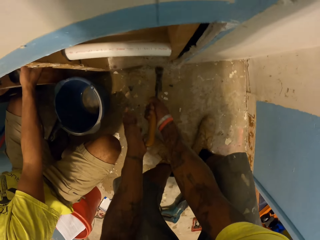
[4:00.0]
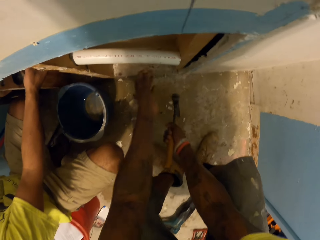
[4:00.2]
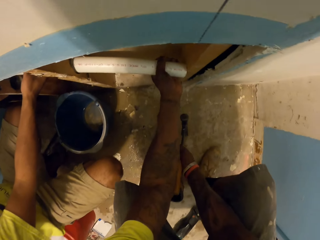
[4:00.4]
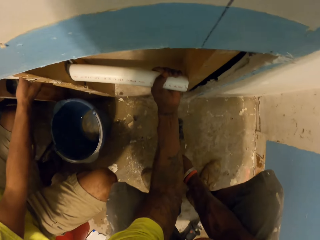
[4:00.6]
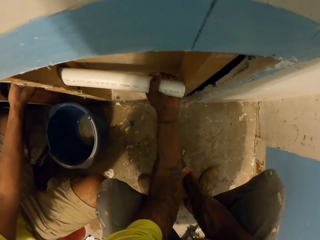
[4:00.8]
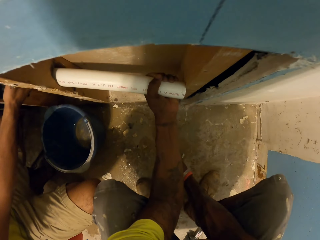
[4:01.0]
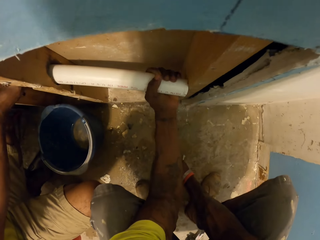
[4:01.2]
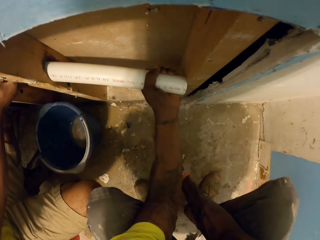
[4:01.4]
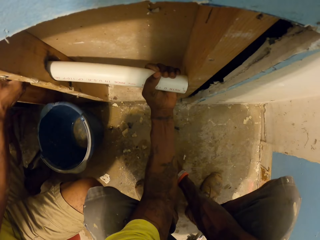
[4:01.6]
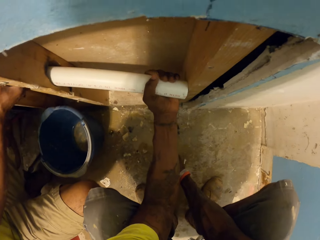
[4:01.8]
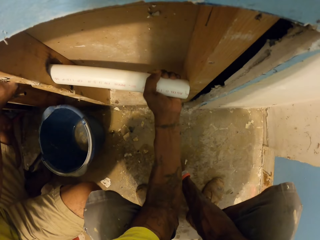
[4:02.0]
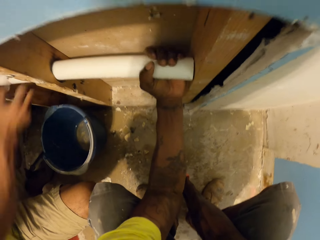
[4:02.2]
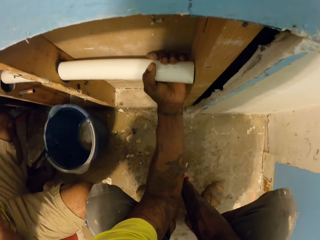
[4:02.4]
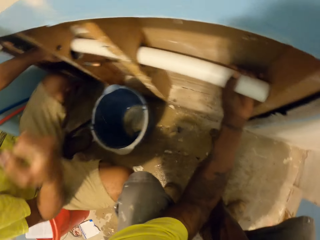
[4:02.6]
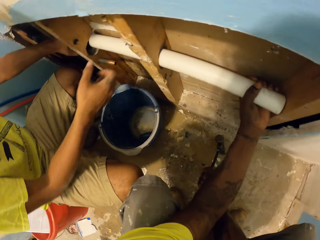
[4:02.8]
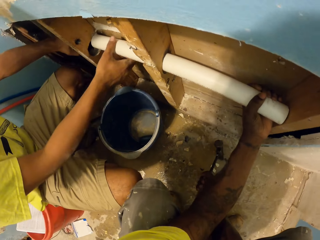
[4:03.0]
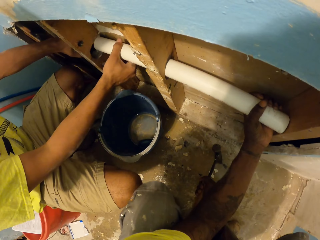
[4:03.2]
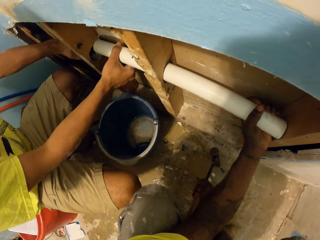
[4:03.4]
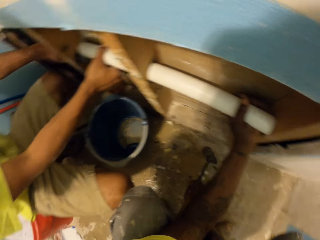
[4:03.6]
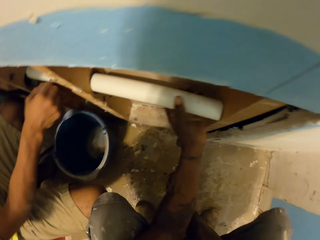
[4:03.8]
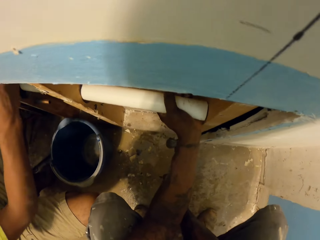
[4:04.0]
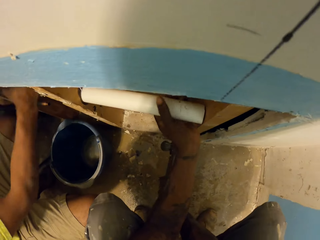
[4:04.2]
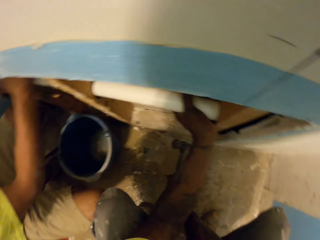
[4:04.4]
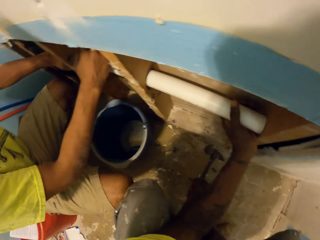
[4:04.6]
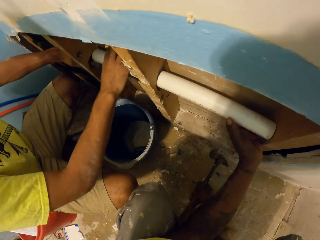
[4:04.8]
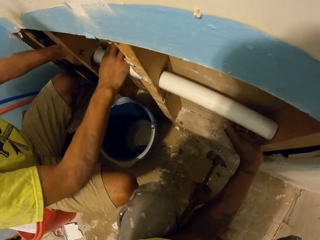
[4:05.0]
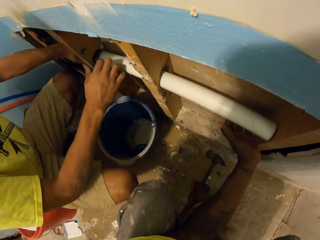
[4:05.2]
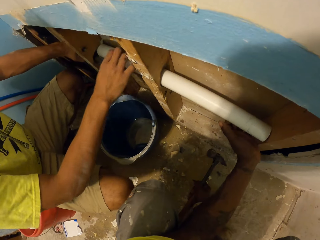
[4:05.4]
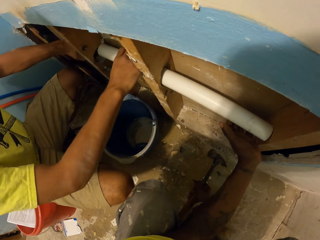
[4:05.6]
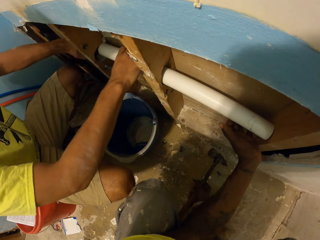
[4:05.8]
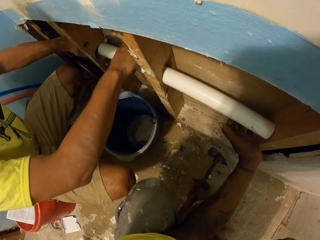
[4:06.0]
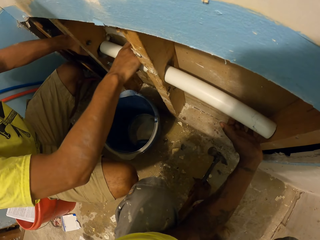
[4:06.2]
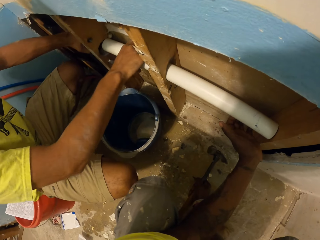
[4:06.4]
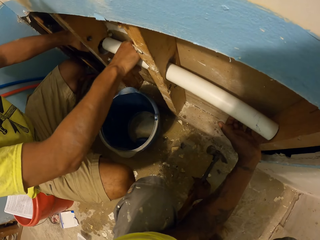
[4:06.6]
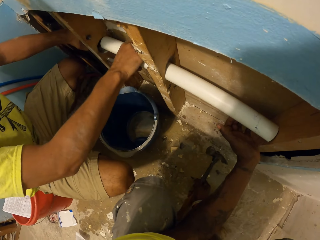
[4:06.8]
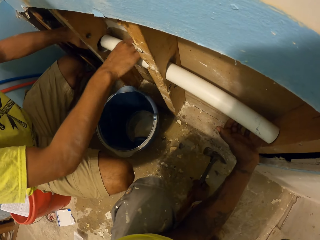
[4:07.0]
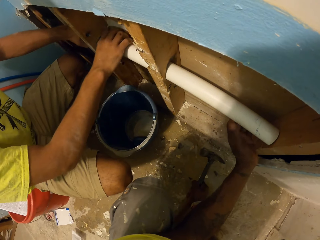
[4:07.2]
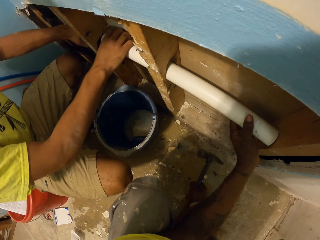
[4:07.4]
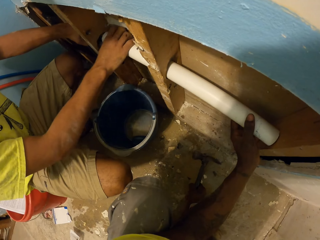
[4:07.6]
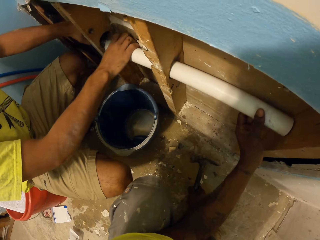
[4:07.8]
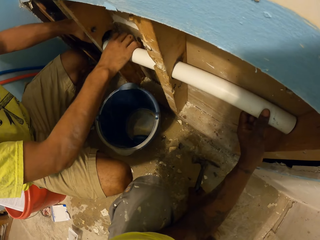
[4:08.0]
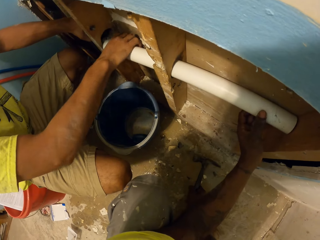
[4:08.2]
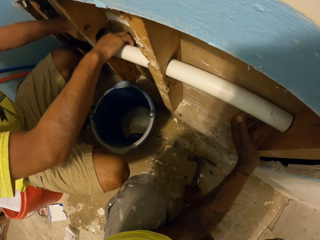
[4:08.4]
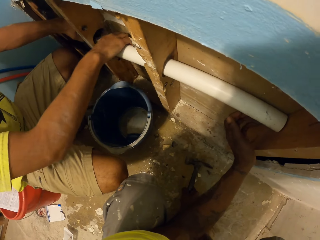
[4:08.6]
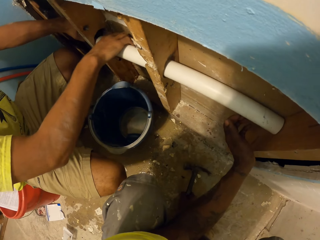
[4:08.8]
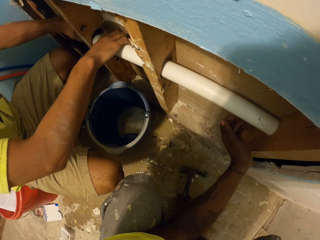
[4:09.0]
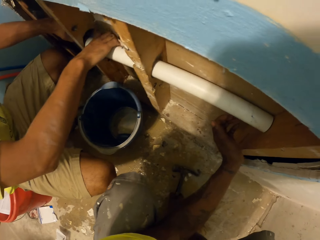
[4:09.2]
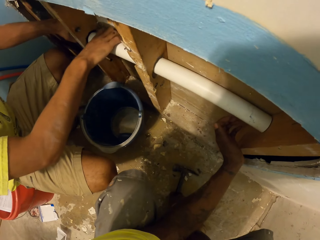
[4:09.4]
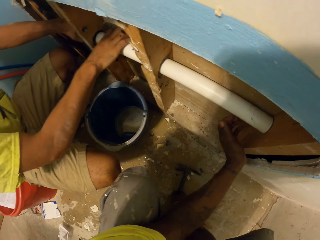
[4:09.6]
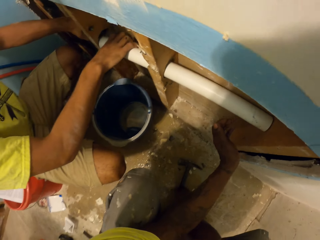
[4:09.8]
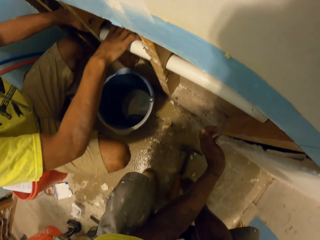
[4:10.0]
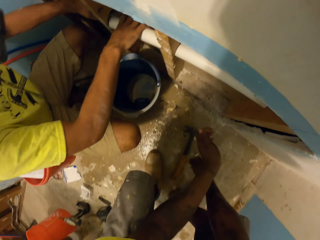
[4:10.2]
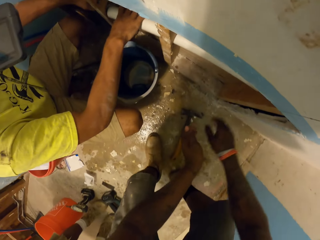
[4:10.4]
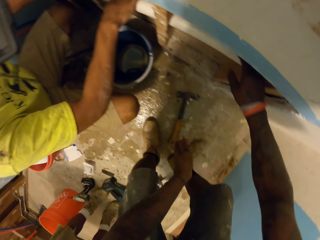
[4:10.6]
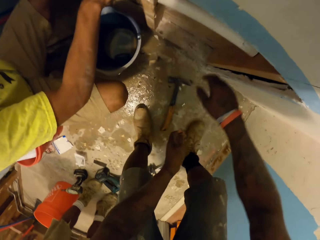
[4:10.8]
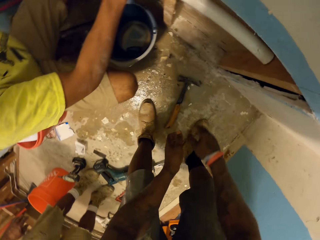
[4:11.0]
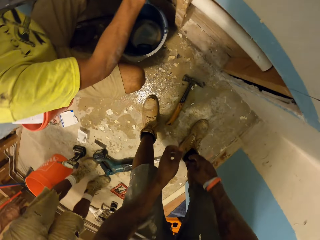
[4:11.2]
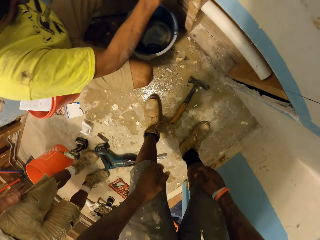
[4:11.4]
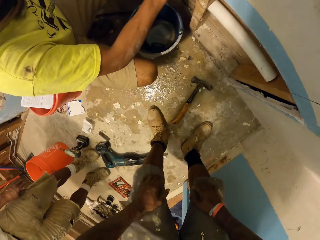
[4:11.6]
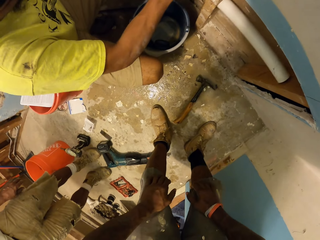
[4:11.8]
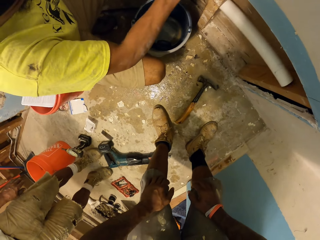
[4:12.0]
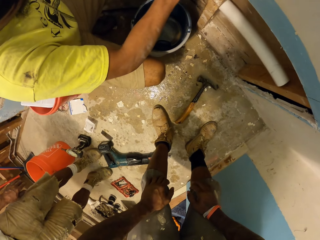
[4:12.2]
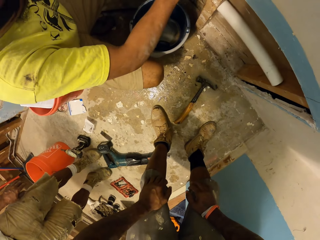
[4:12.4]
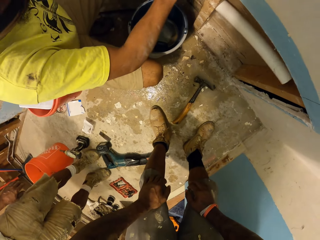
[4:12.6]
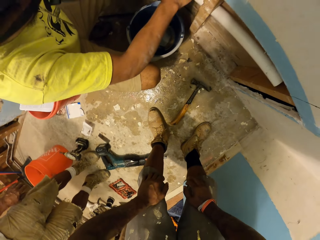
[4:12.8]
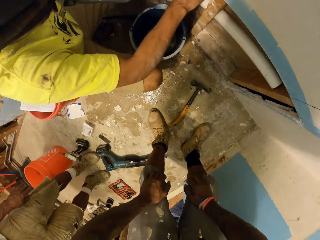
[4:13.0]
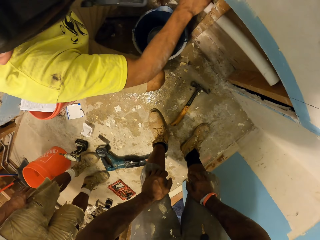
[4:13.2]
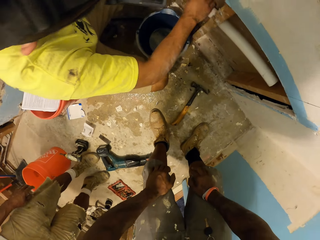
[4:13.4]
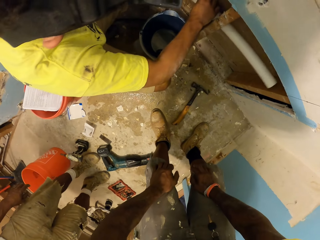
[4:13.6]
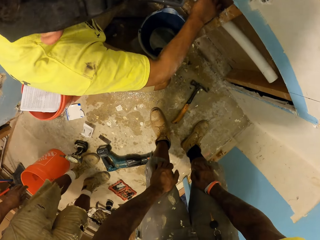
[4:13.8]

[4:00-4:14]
The camera wearer moves the pipe in the wood frame with his left hand. He fits the pipe in the hole. A man holds the pipe in the wood frame with his right hand and hits the pipe in the wood frame with his right hand. The camera wearer fits the pipe. The man adjusts the pipe in the hole in the wood frame with his right hand and moves the pipe in the wood frame with his right hand. The camera wearer stands up. The man fixes the pipe.

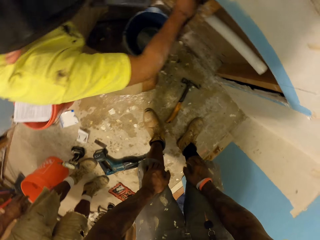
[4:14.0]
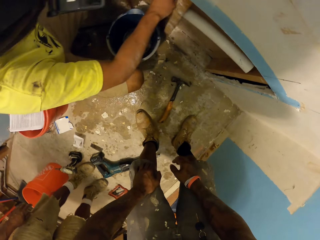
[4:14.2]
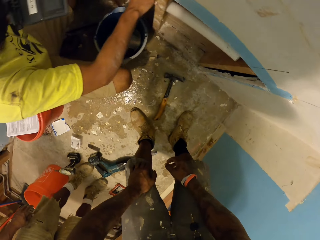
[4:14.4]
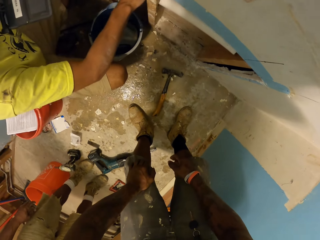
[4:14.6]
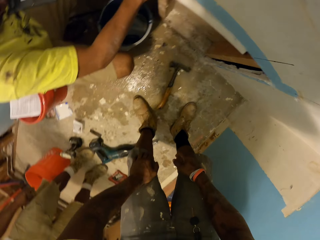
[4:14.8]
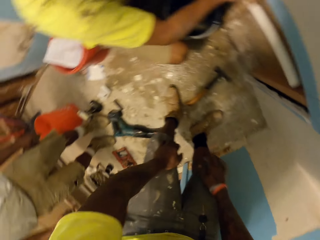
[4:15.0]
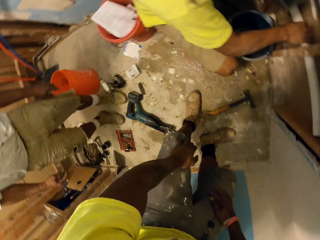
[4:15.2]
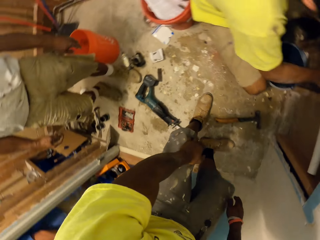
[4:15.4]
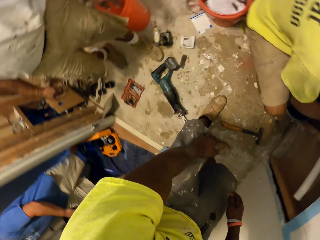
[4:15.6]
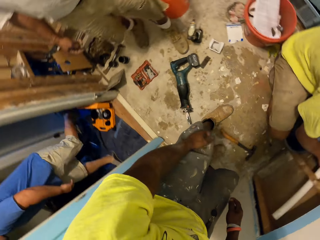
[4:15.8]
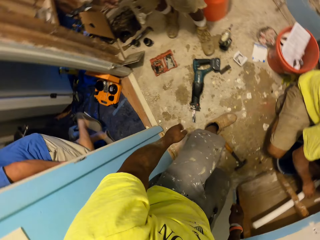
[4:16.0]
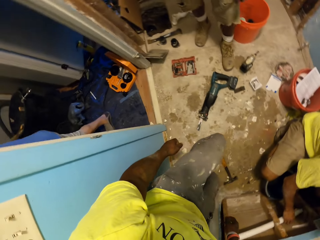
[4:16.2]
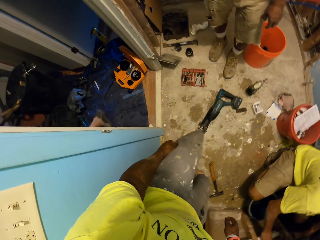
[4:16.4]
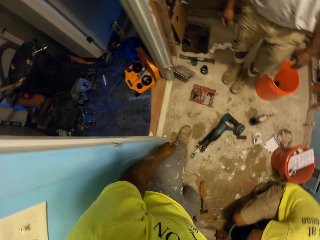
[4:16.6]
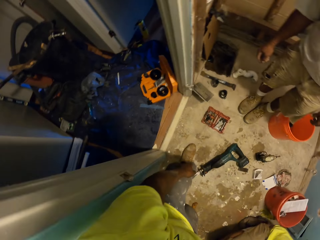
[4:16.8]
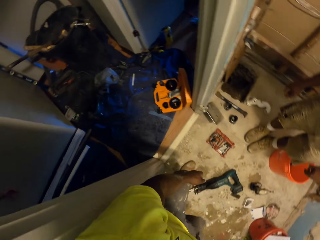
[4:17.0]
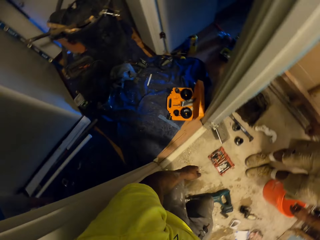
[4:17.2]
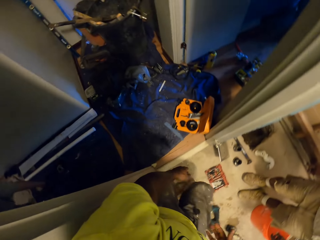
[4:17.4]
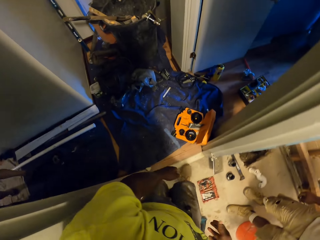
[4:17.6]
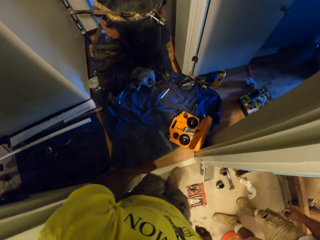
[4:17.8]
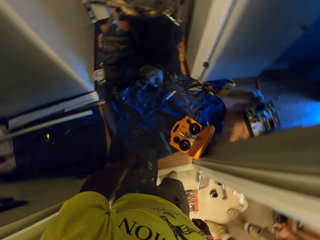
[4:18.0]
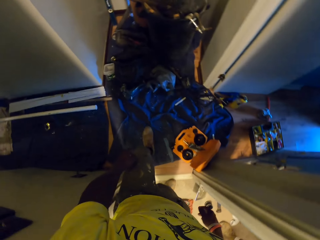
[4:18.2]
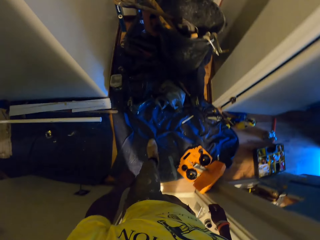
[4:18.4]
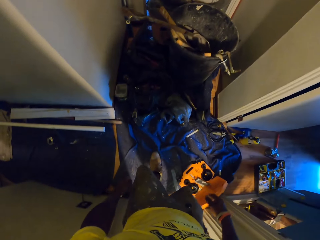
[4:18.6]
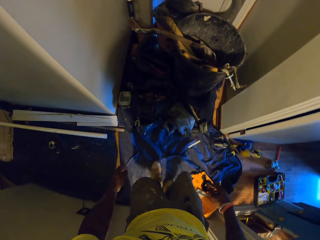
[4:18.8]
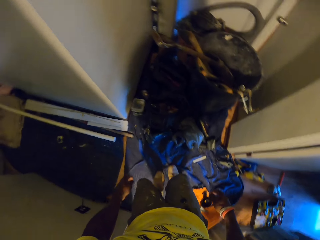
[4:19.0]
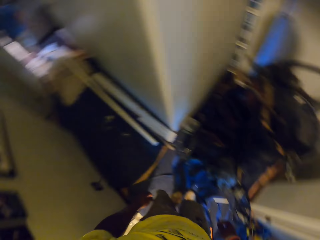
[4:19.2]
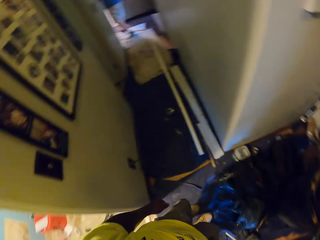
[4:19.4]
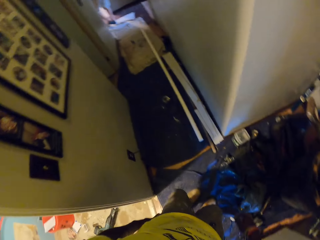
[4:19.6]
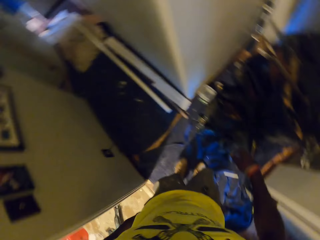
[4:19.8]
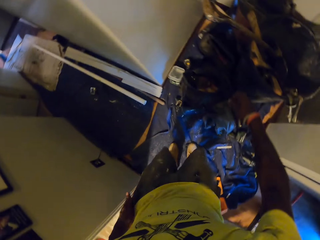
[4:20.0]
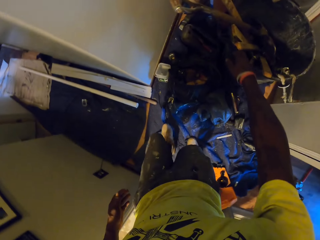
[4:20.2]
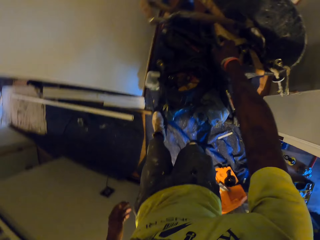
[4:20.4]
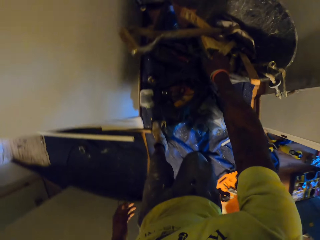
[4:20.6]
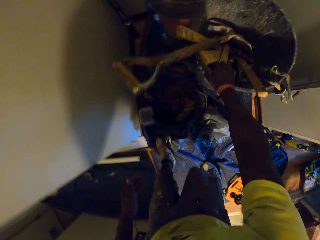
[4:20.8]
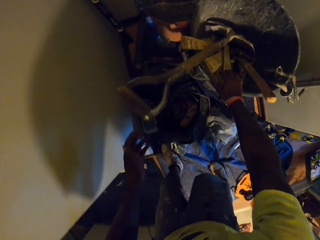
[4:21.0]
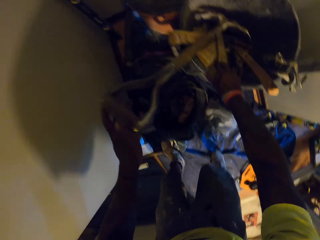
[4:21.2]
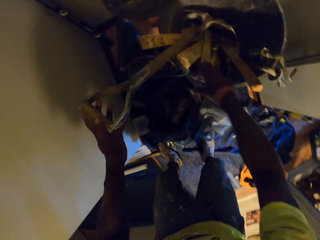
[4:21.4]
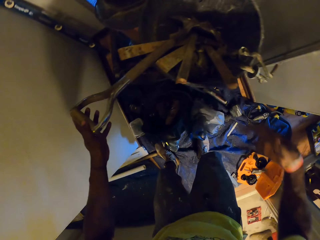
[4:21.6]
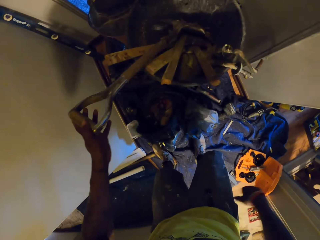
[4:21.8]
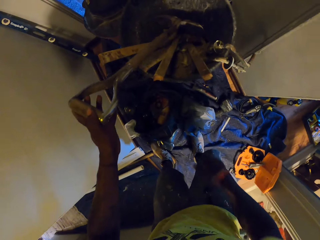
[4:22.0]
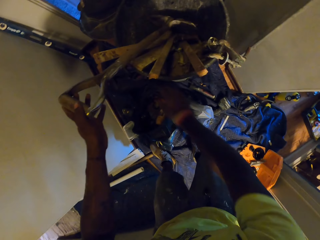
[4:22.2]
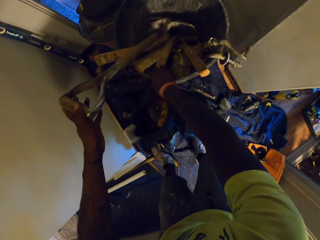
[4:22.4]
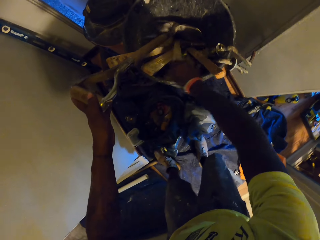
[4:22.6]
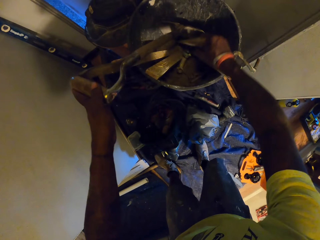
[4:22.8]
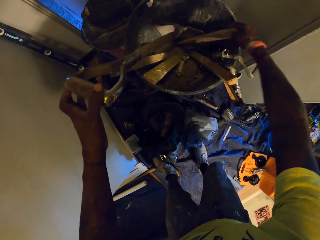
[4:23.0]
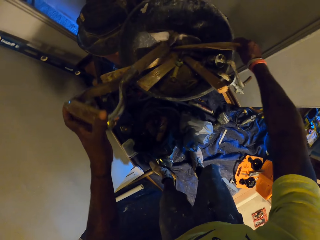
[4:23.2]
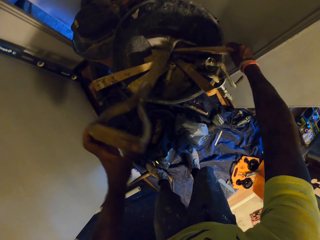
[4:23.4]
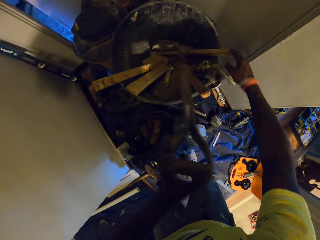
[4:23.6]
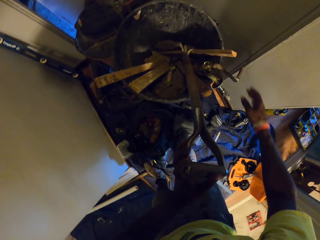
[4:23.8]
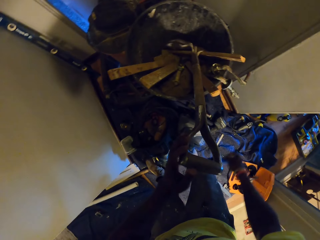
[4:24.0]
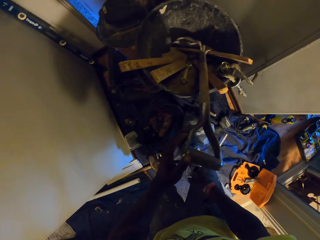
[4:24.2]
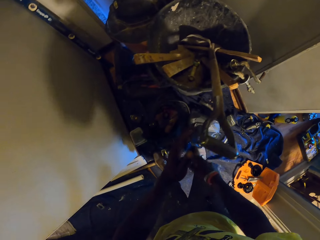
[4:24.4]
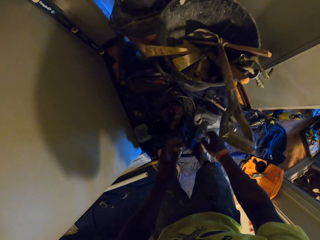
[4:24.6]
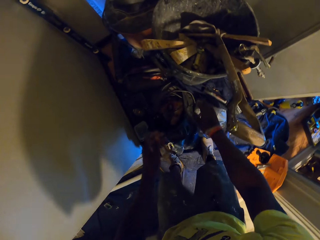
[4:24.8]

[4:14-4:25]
The camera wearer wipes his shorts and turns around. A man moves around the site. The camera wearer moves around the site. He touches the wood. He touches the bucket with tools and woods with his right hand. He touches a shovel in the bucket of tools and woods with his left hand. He holds the shovel. He moves the wood in the bucket of tools and woods with his right hand. He moves the shovel in the bucket of tools and woods with his right hand.
